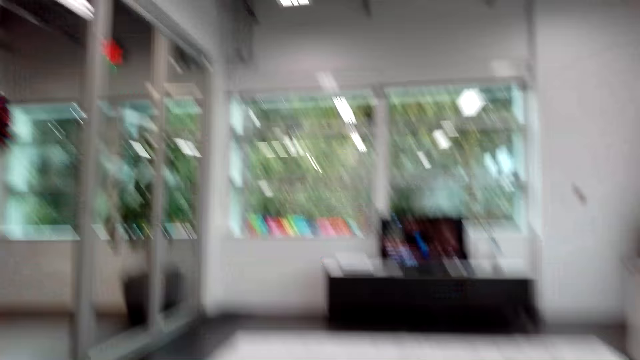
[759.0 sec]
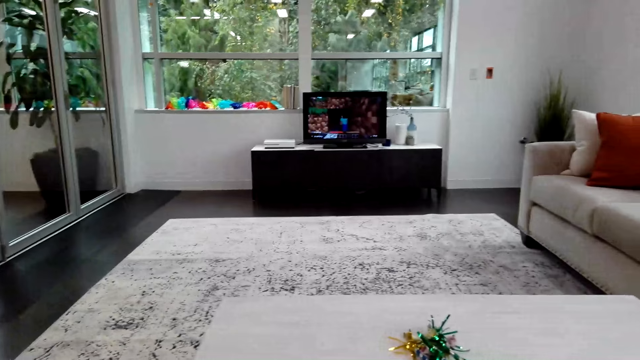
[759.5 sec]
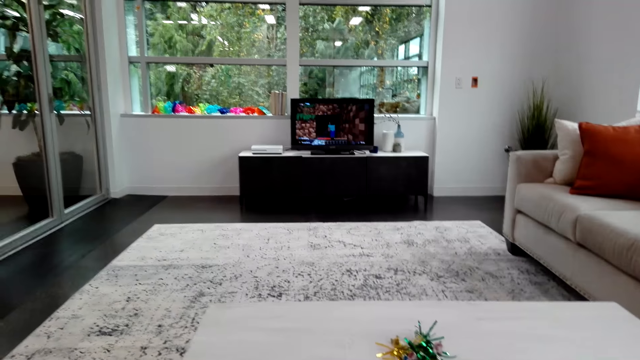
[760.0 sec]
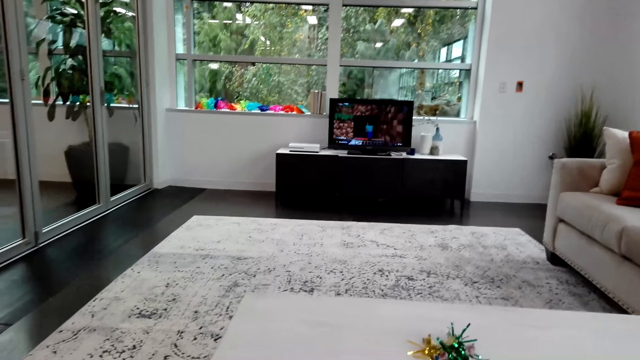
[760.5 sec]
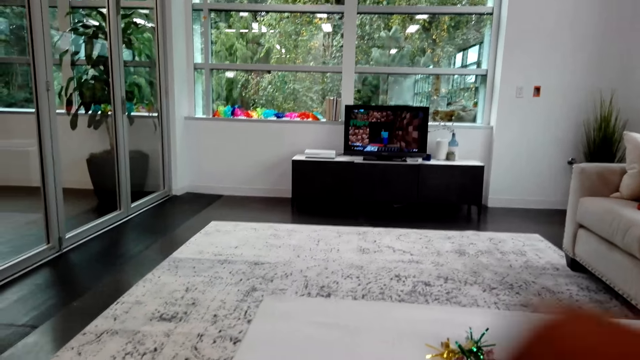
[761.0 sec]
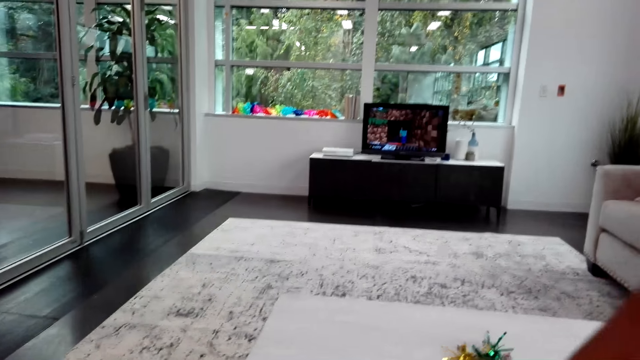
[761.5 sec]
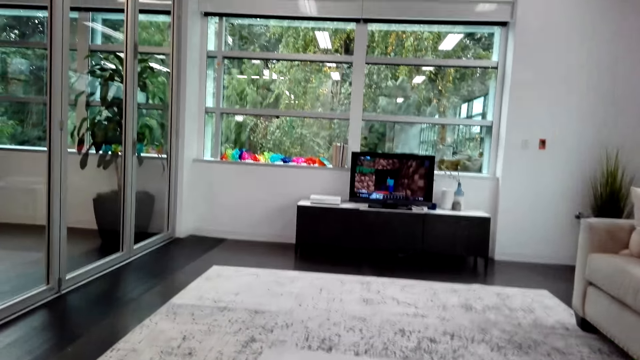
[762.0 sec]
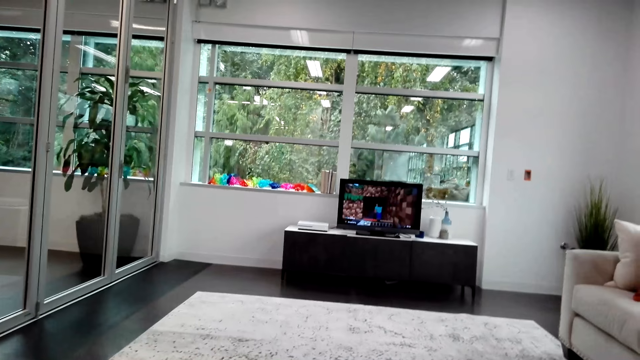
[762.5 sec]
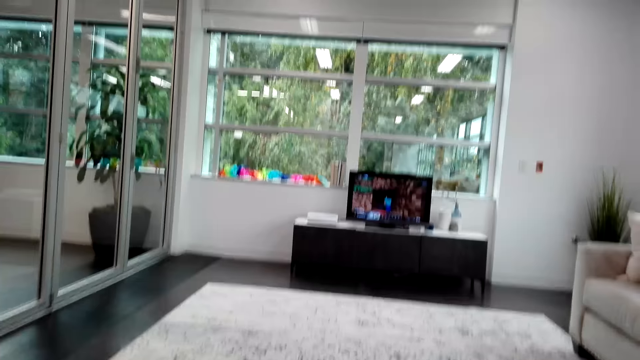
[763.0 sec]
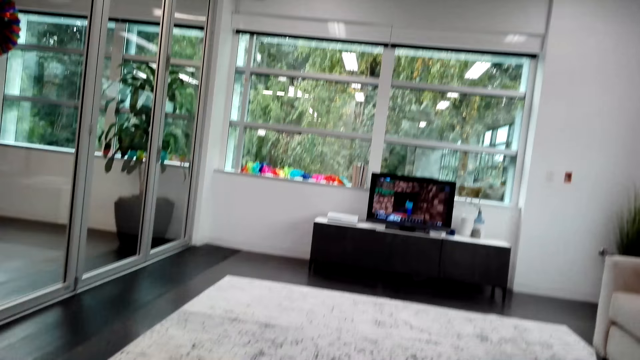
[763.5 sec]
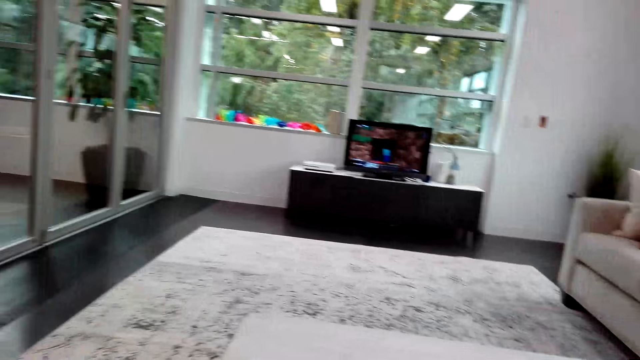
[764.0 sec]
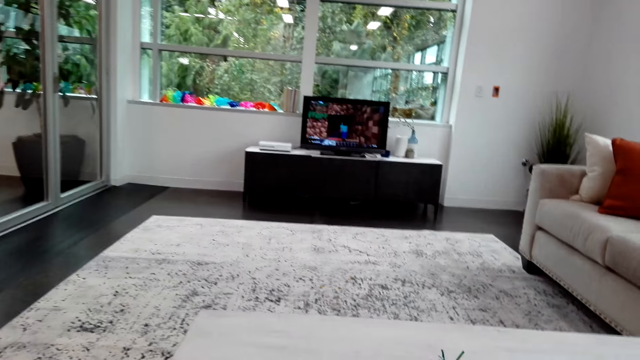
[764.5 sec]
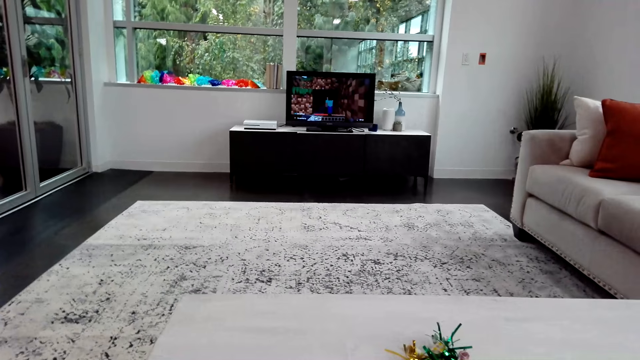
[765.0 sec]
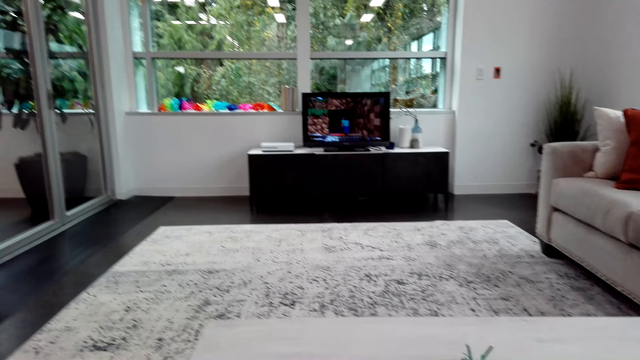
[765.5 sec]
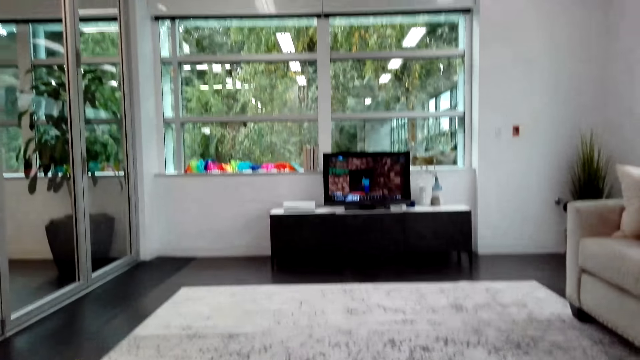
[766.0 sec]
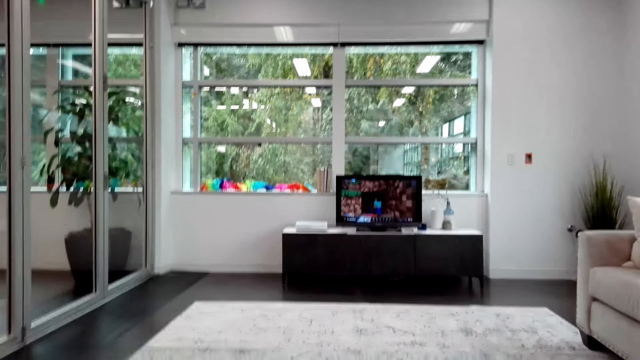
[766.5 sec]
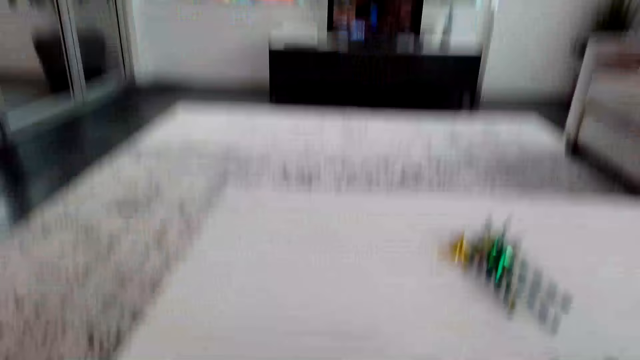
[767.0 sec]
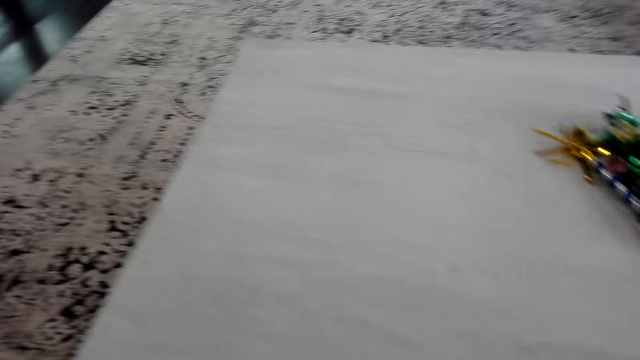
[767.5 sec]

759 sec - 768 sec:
A person communicates to the camera wearer. The camera wearer does something.

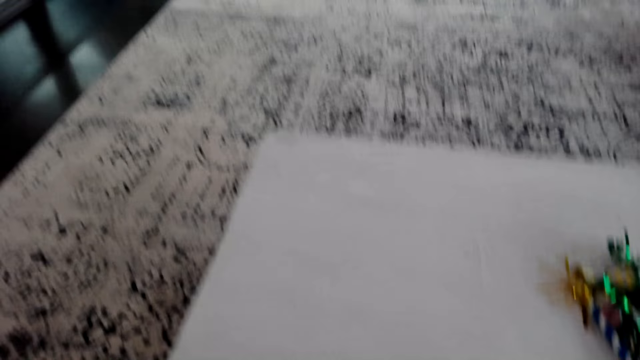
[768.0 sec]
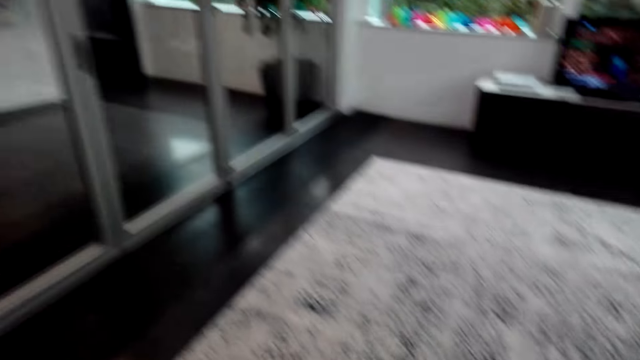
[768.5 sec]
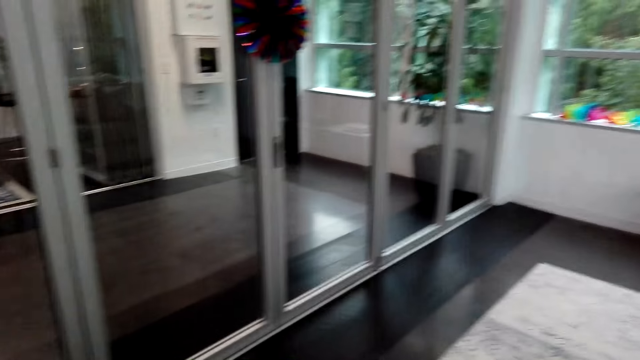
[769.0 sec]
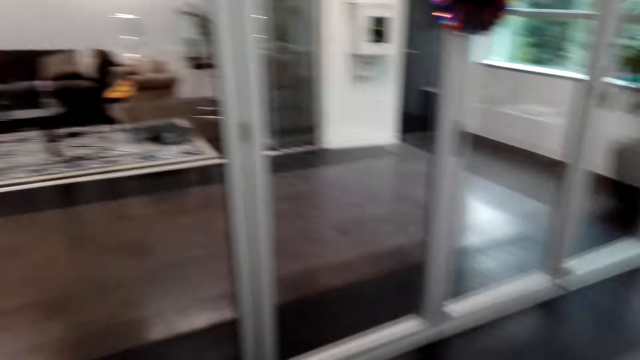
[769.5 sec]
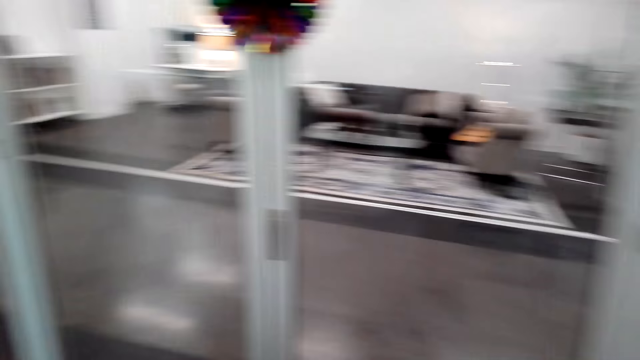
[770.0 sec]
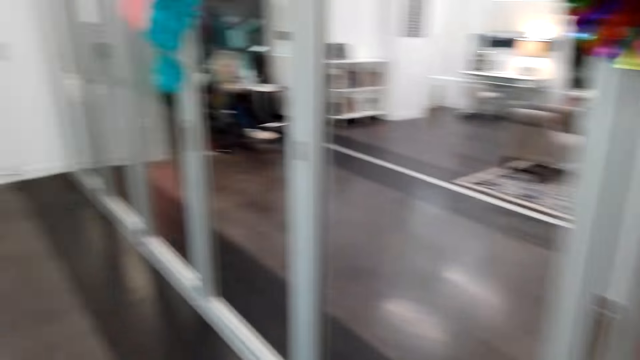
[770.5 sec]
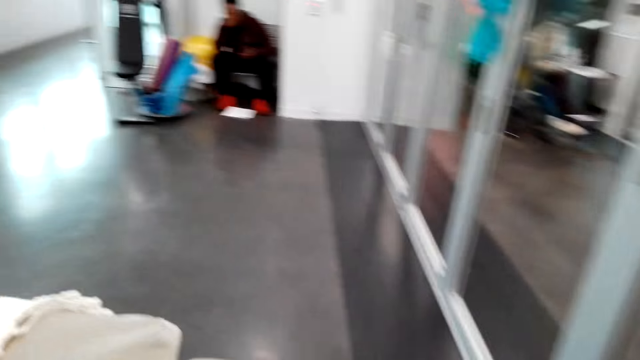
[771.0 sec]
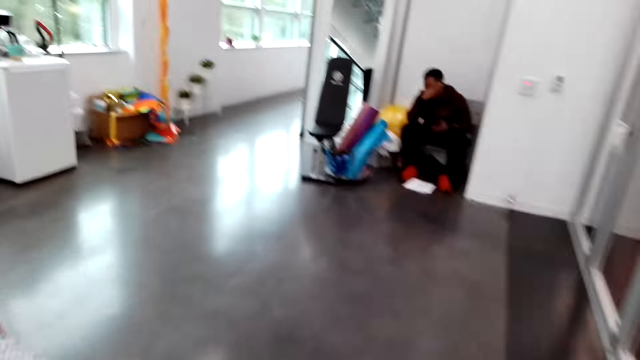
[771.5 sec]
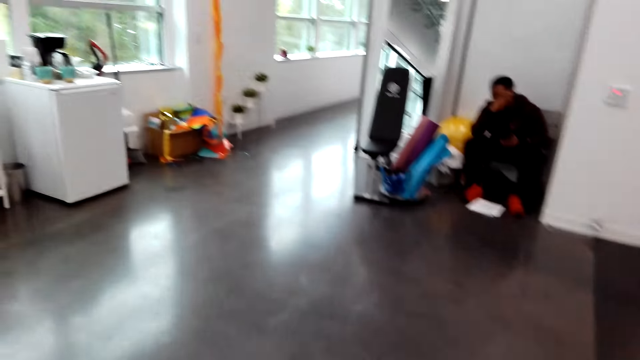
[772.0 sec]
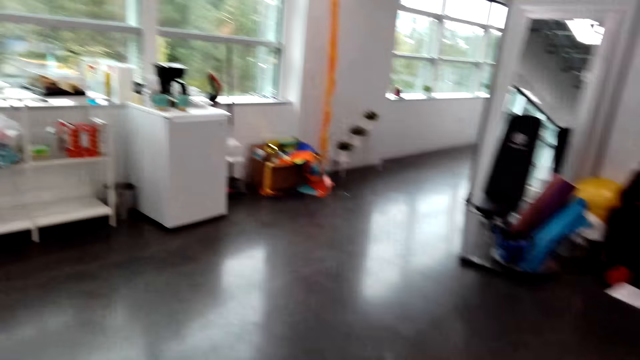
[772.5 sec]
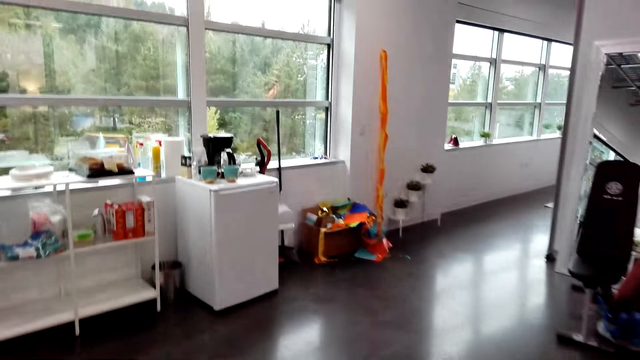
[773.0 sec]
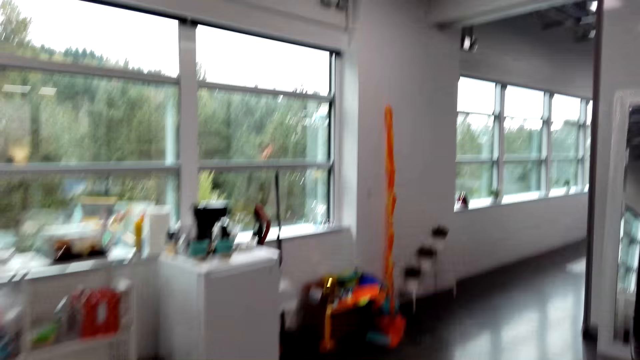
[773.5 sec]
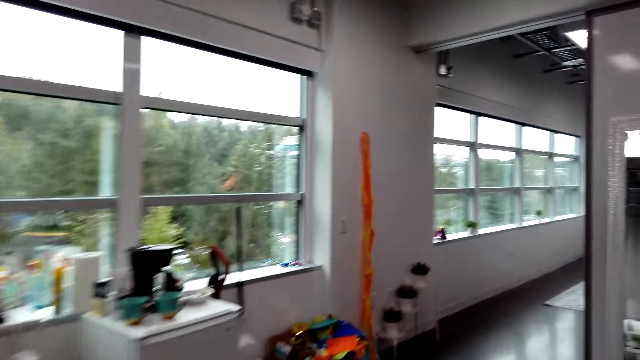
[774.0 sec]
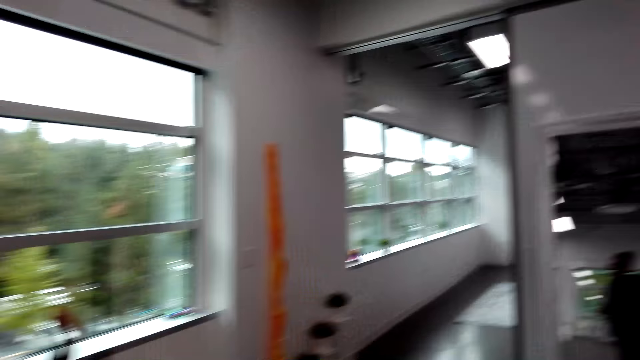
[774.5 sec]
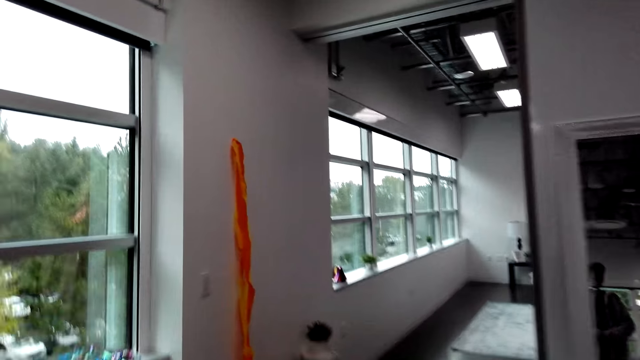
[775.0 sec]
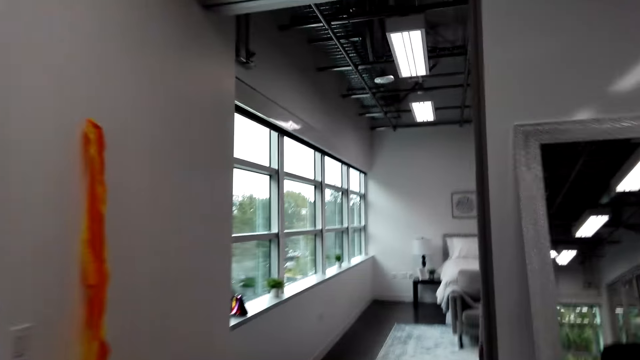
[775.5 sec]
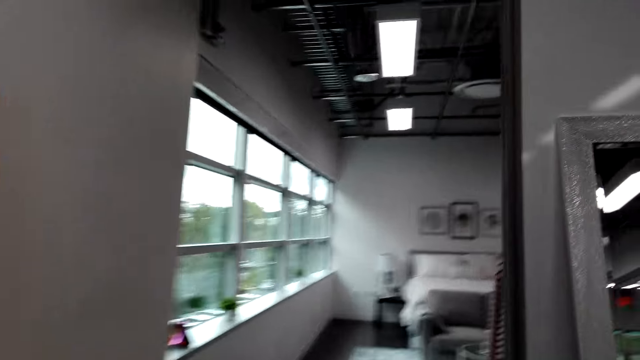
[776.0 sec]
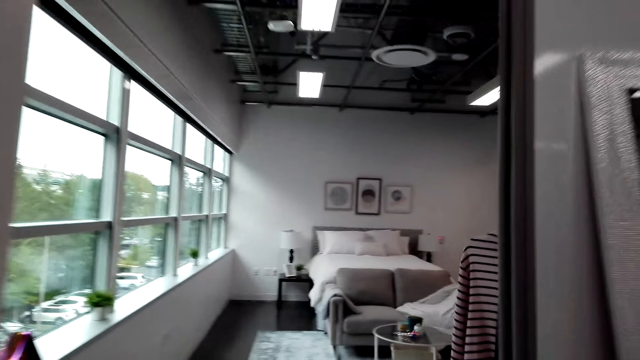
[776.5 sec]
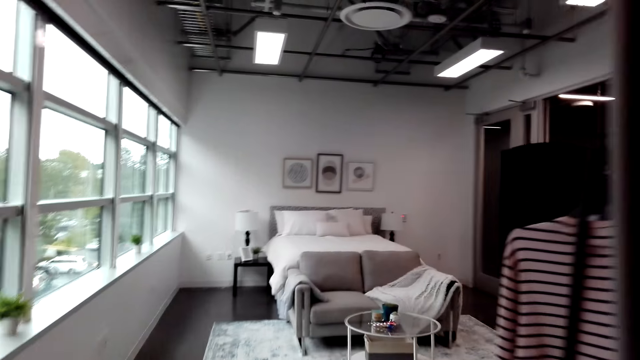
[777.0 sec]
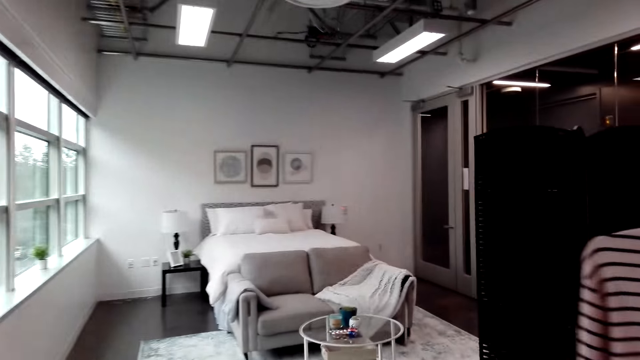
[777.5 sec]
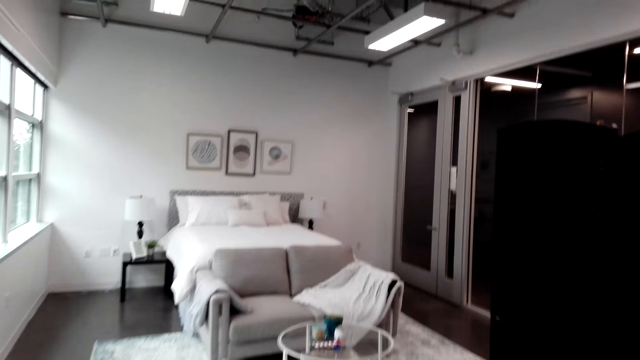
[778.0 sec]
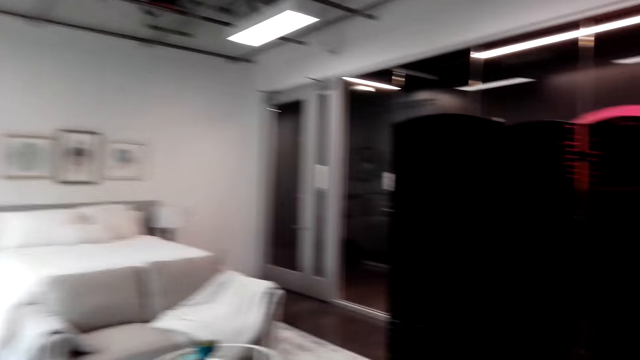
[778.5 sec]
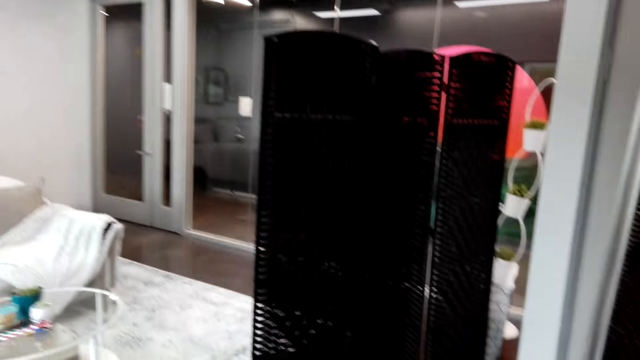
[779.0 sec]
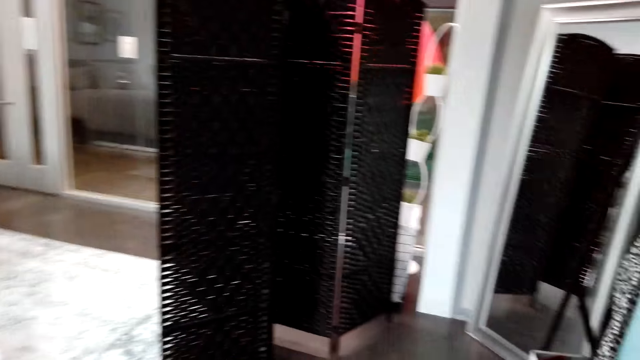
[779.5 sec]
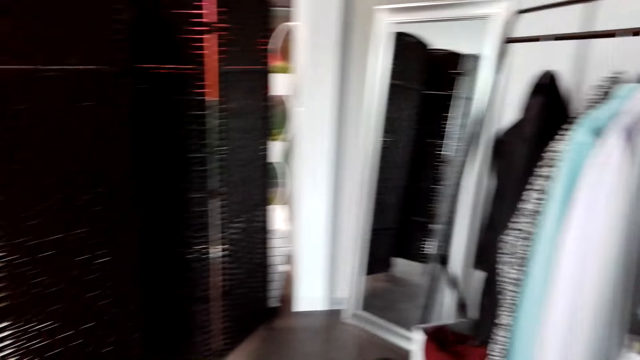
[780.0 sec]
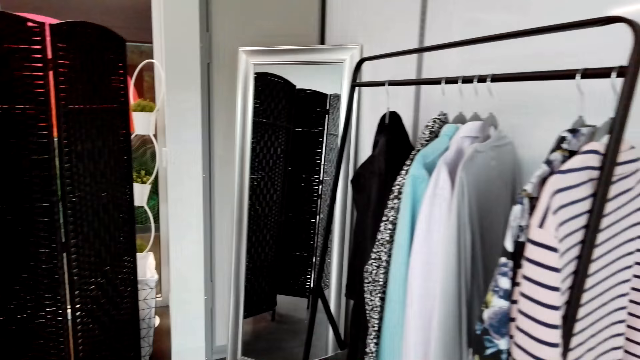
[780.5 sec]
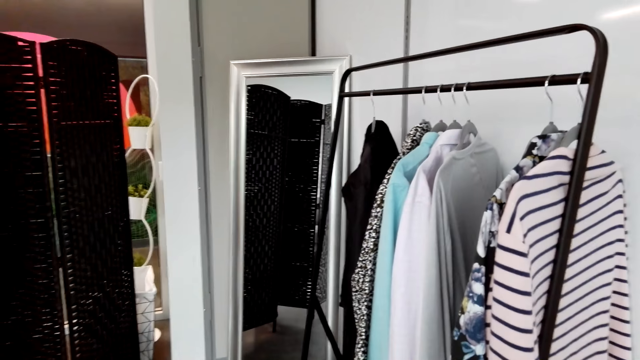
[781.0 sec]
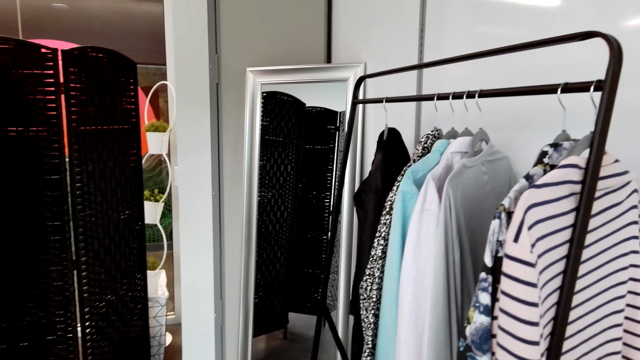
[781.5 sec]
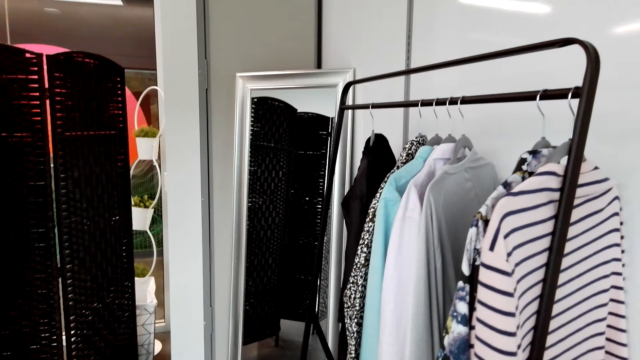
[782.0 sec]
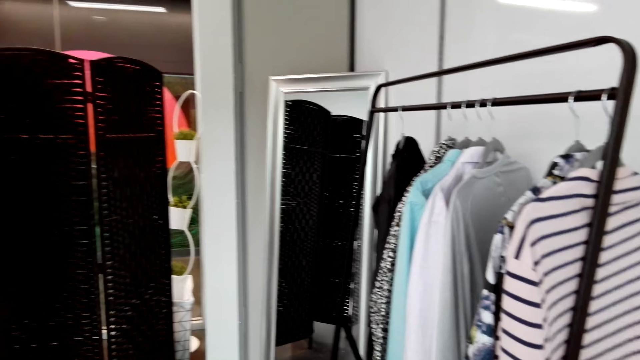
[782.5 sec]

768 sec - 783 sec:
The camera wearer looks around the room. They move around the room. A person sits on a chair. The camera wearer interacts. They walk in the room. They walk towards the living room. They stare at the wardrobe. They look around the room.
